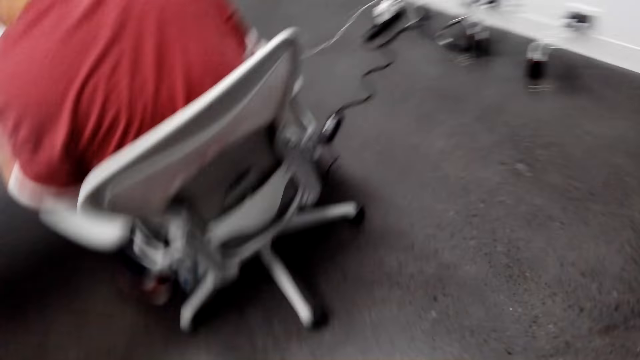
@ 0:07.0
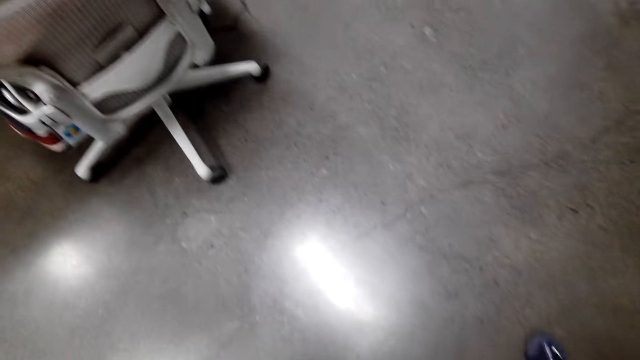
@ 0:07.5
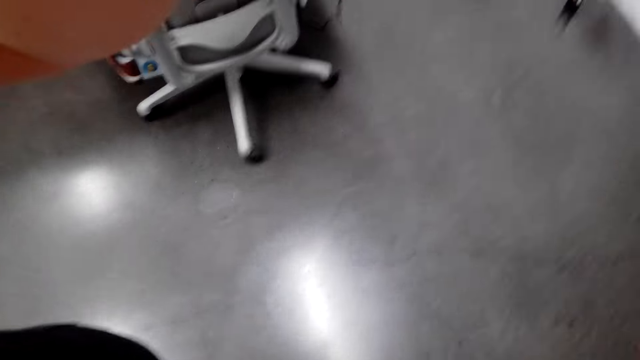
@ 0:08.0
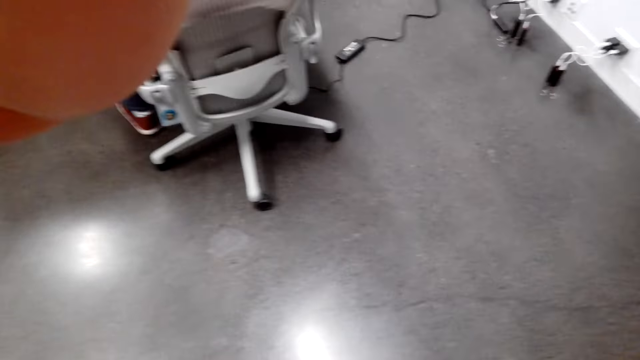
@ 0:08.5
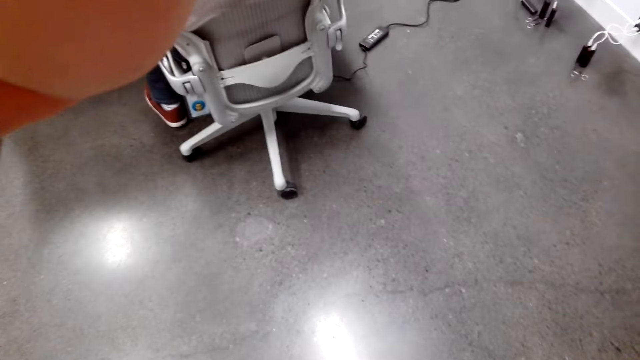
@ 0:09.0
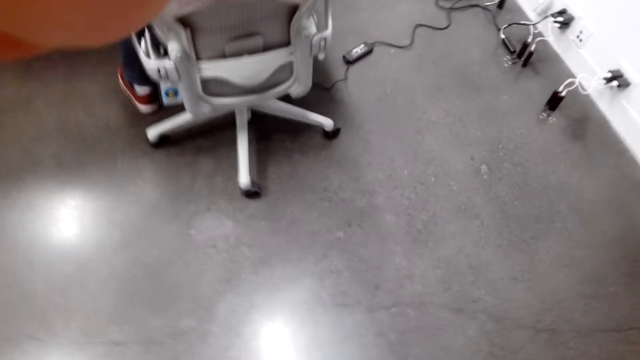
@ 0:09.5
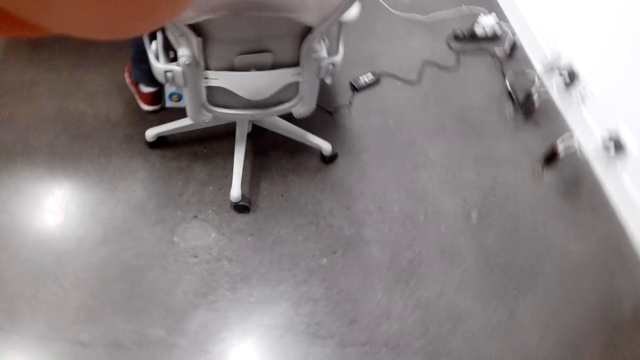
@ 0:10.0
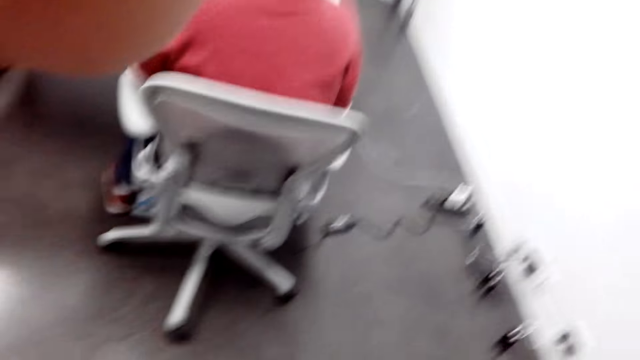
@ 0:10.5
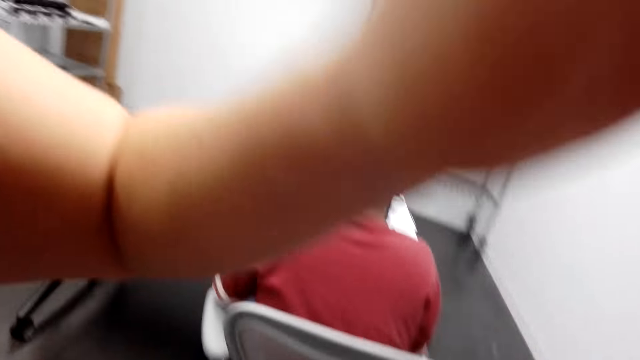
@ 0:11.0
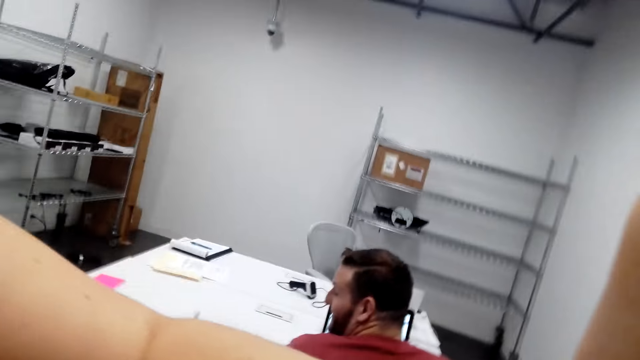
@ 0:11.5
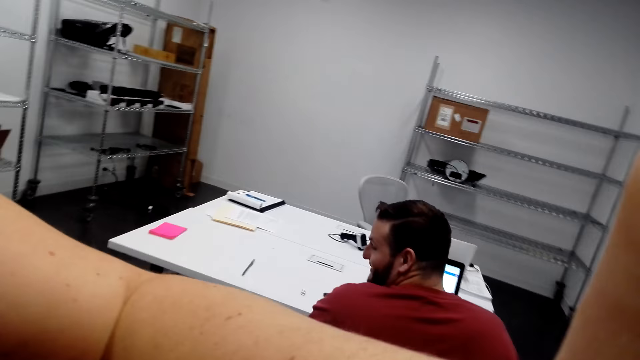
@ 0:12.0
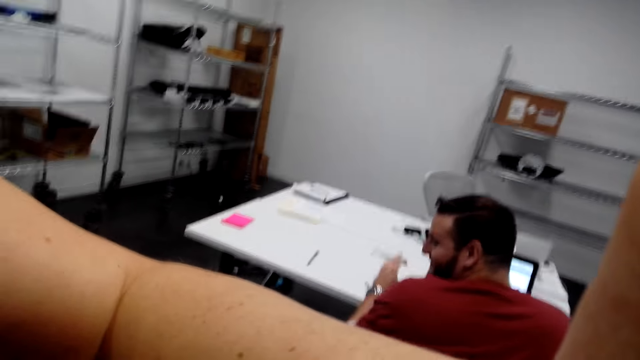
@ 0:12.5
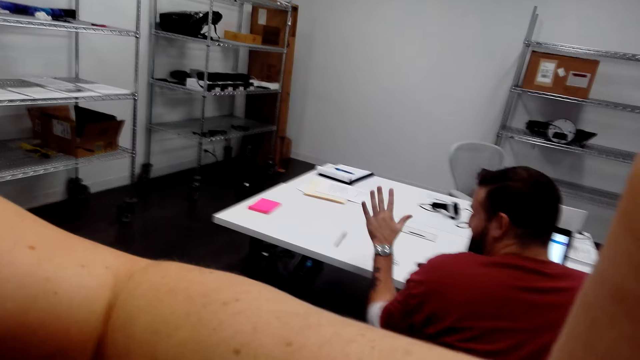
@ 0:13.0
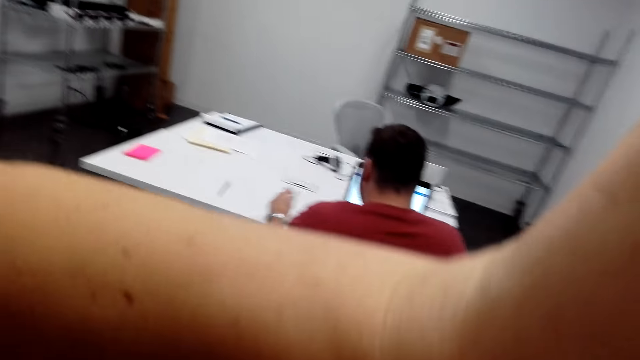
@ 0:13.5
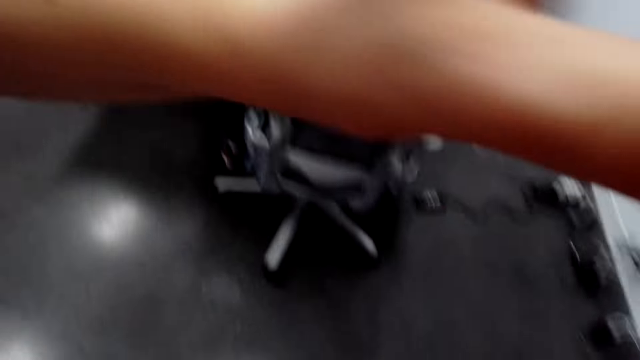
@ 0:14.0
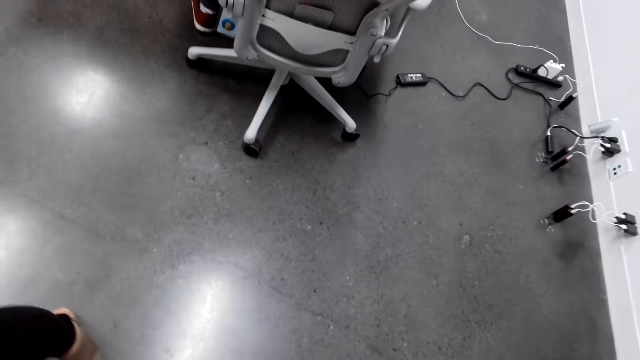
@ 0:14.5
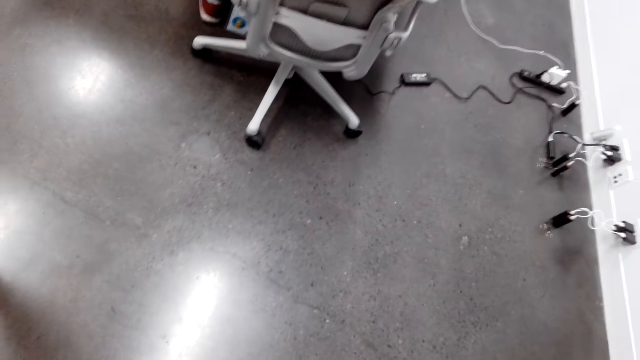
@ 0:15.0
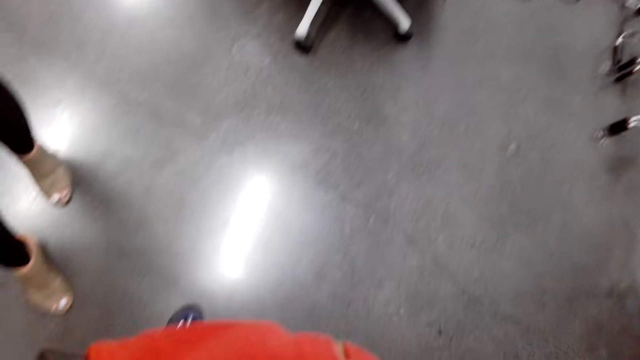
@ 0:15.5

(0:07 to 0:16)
The camera wearer talks with a lady. They adjust the camera.

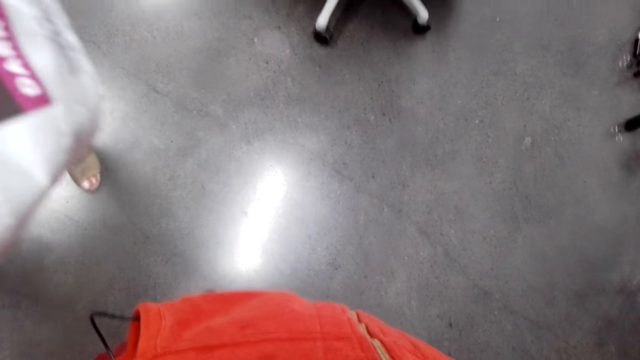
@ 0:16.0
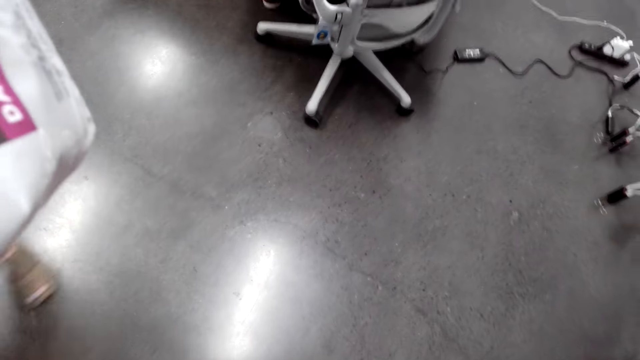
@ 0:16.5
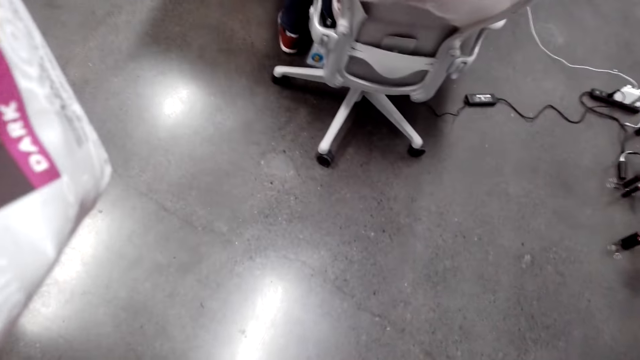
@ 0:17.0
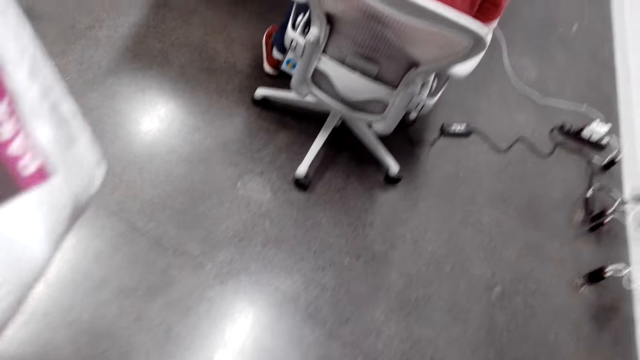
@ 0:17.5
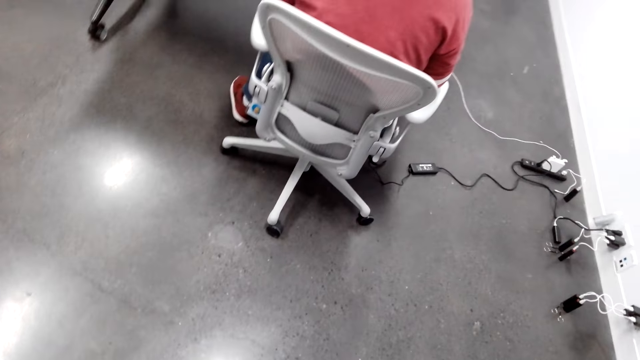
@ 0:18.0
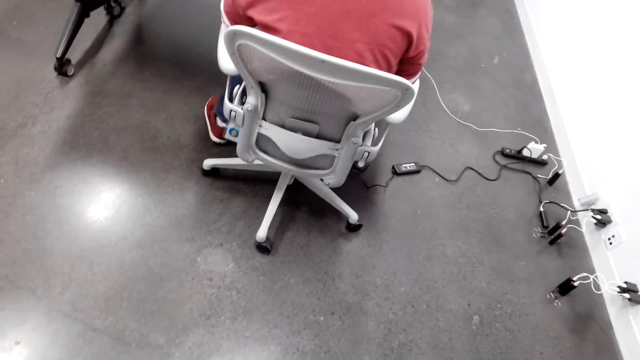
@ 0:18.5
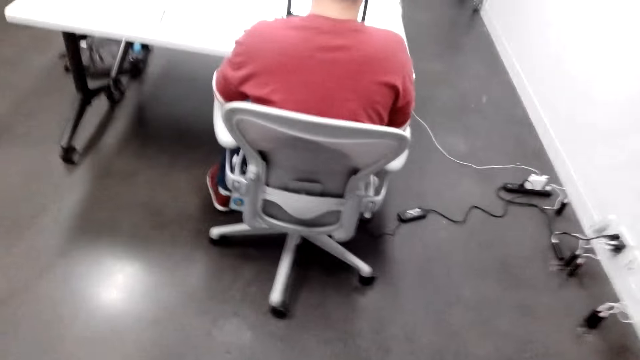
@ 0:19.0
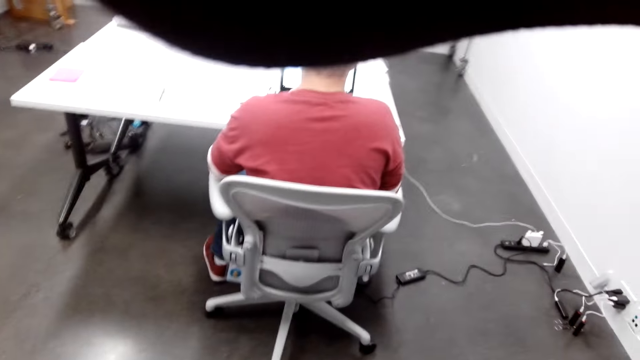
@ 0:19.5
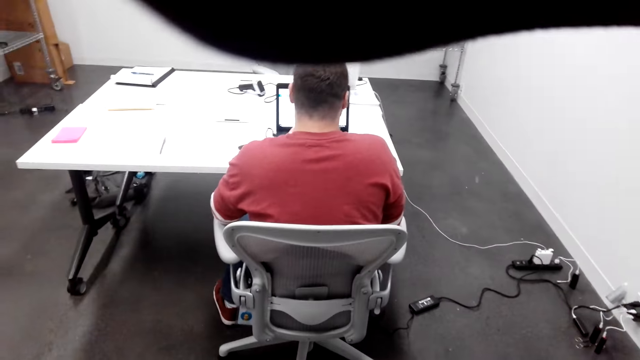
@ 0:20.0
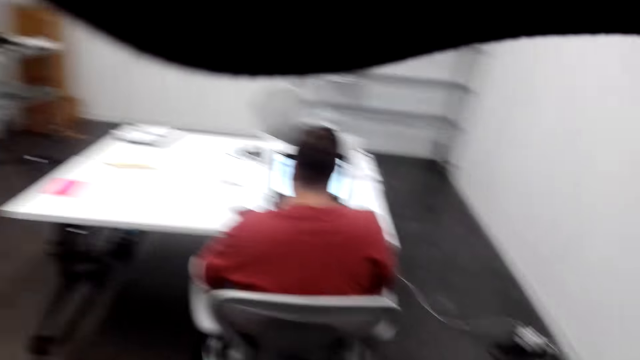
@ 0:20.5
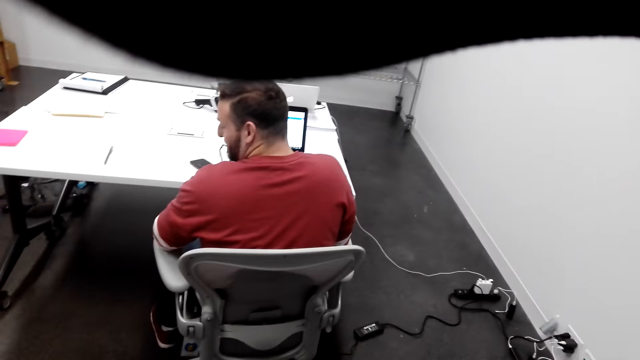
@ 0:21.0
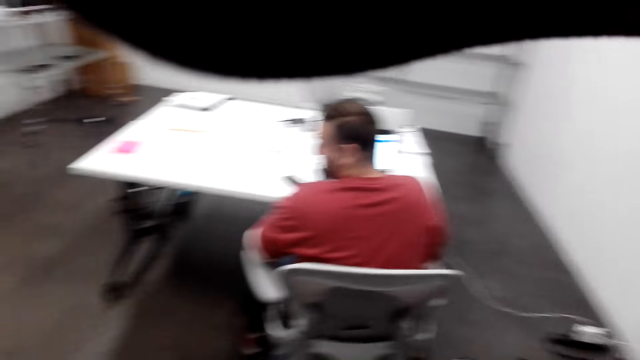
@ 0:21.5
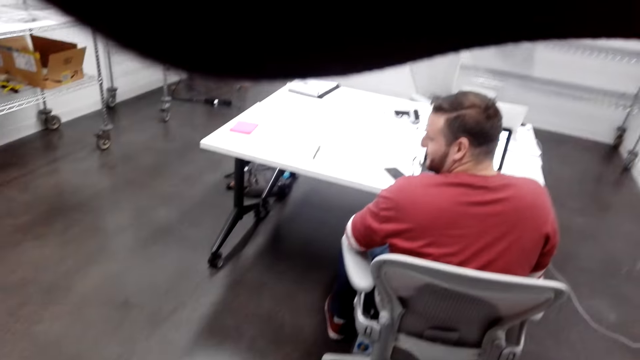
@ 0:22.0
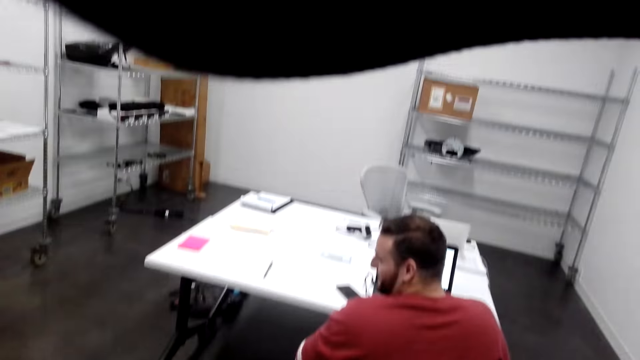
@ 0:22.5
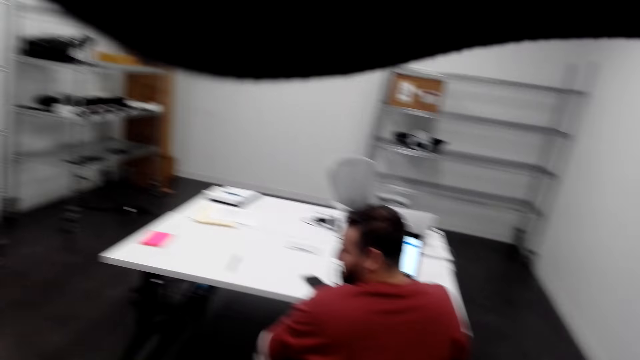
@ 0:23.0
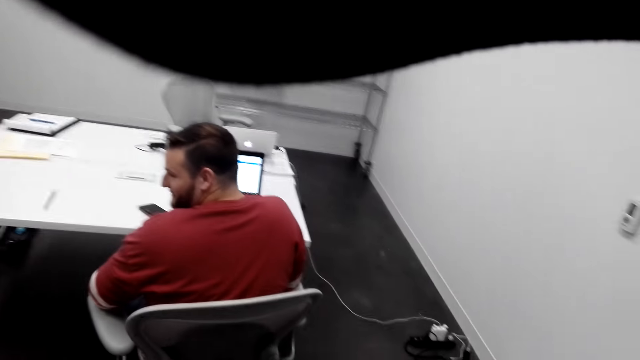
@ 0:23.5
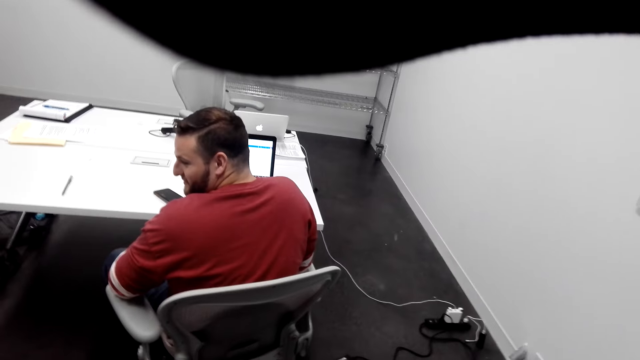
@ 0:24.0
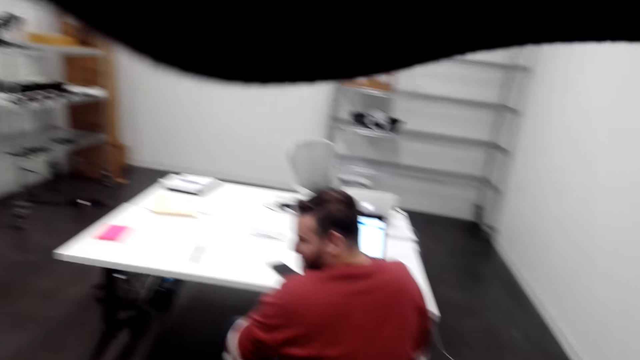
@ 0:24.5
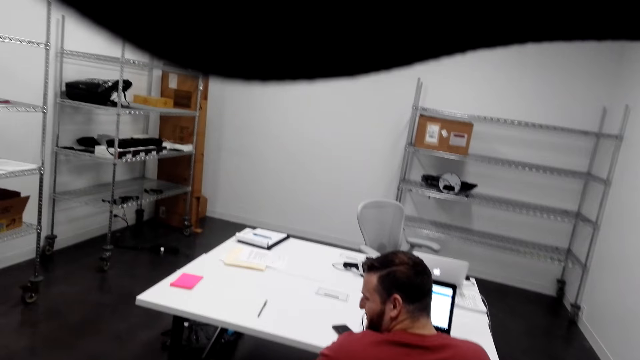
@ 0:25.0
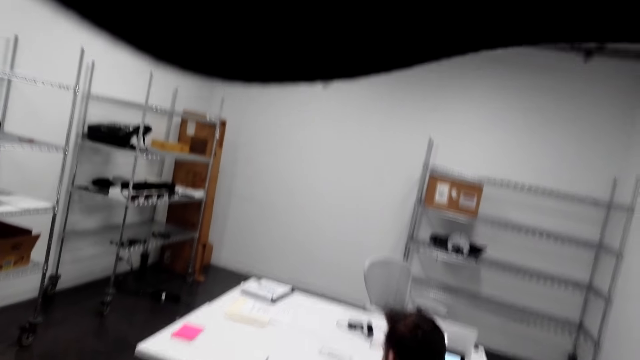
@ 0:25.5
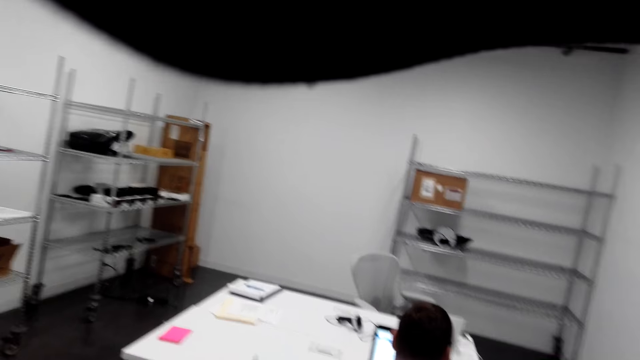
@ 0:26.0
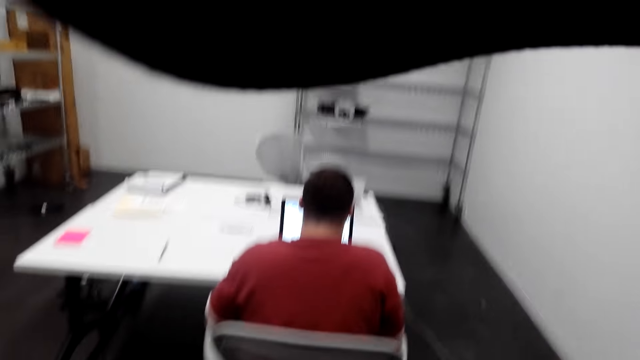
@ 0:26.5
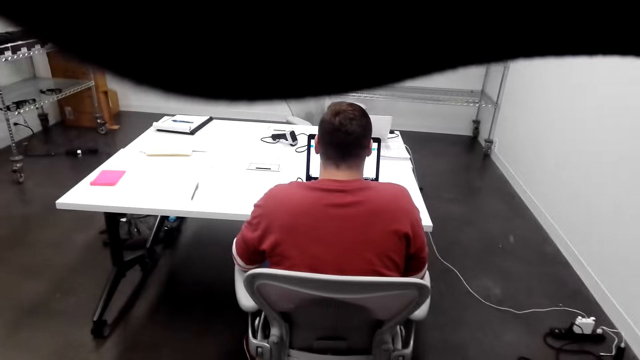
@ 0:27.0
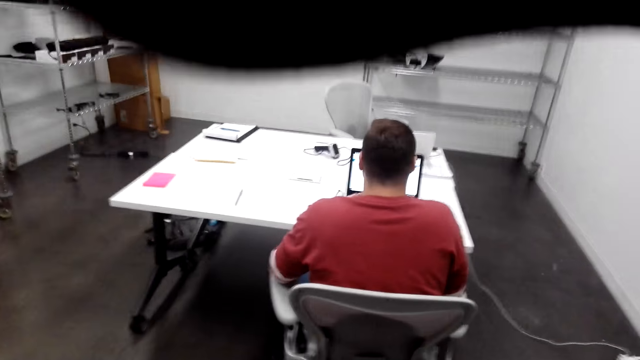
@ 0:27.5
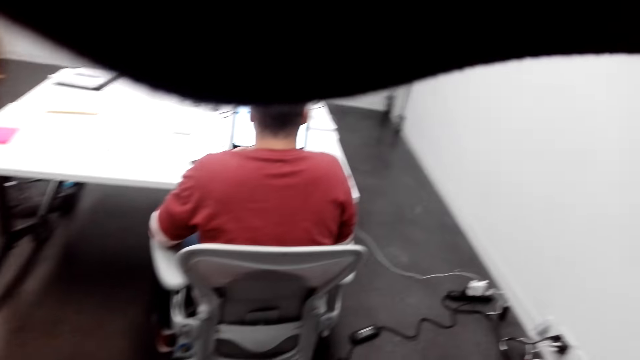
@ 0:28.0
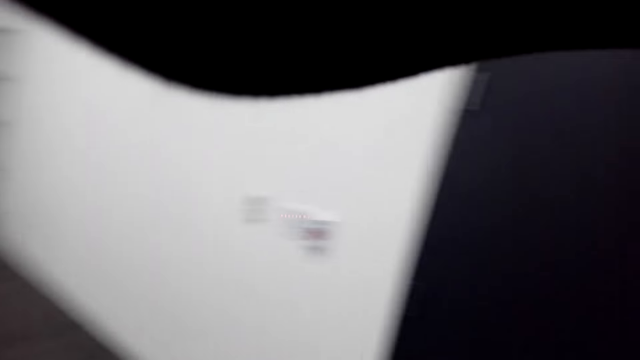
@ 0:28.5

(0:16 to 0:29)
The camera wearer looks around. They adjust the camera. A man talks with the camera wearer. The camera wearer talks with the man.
